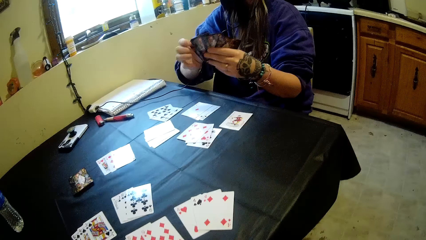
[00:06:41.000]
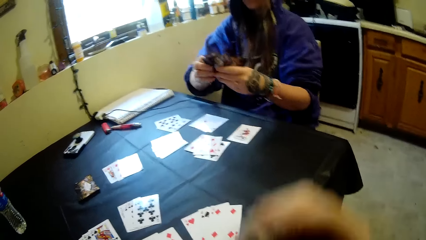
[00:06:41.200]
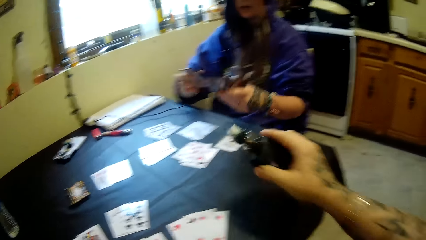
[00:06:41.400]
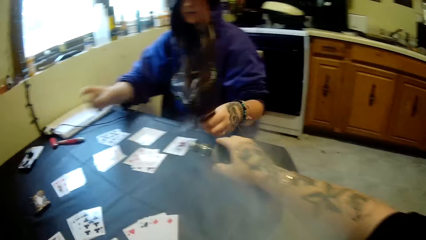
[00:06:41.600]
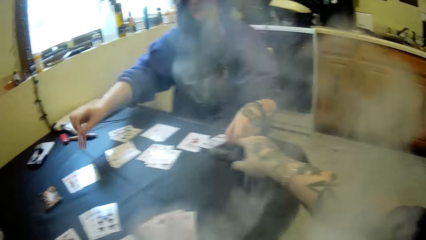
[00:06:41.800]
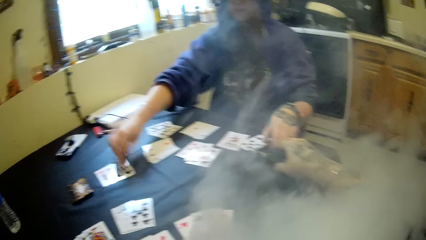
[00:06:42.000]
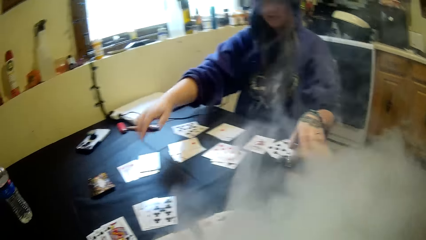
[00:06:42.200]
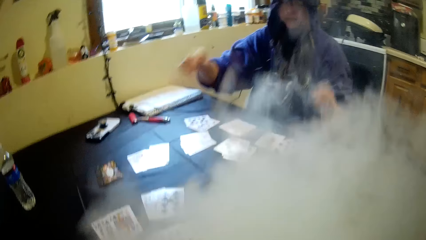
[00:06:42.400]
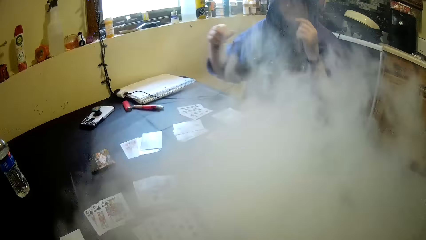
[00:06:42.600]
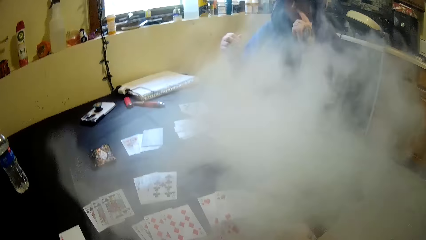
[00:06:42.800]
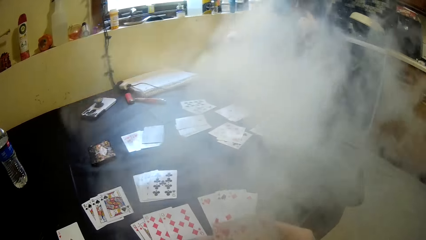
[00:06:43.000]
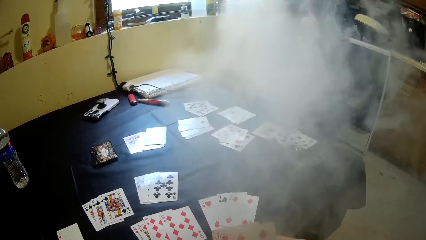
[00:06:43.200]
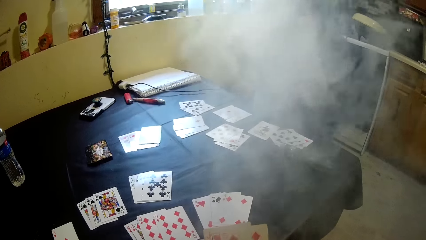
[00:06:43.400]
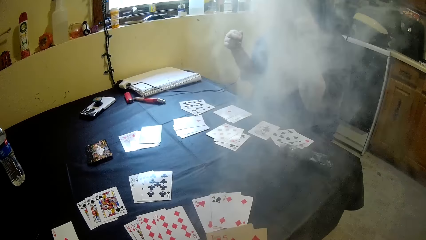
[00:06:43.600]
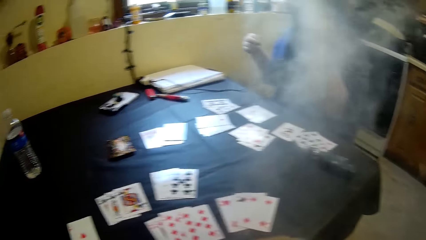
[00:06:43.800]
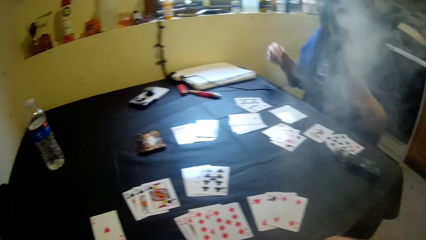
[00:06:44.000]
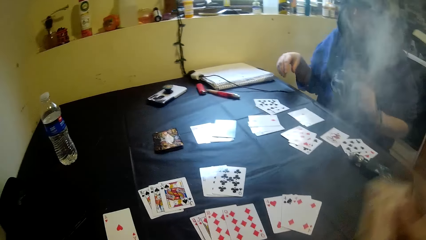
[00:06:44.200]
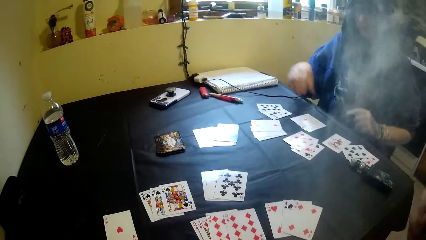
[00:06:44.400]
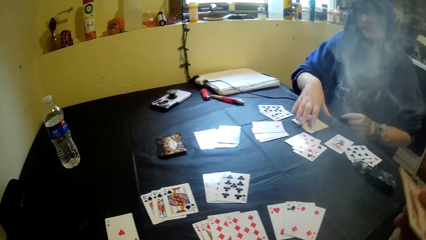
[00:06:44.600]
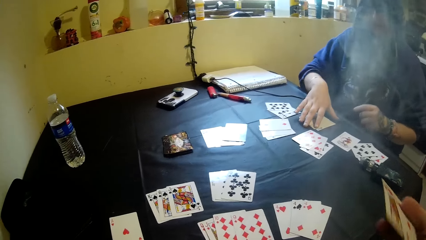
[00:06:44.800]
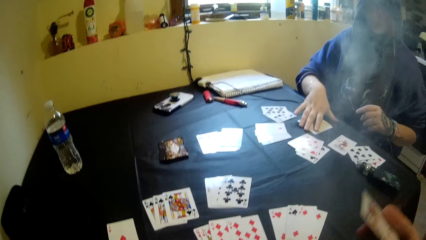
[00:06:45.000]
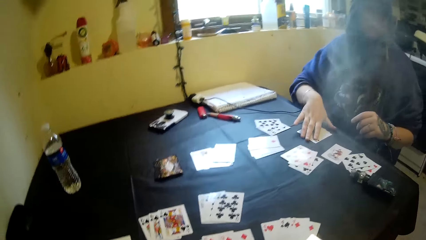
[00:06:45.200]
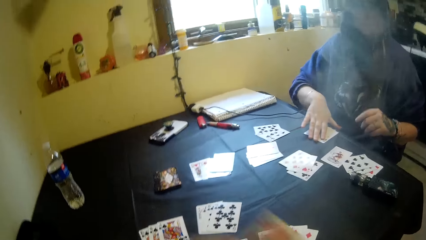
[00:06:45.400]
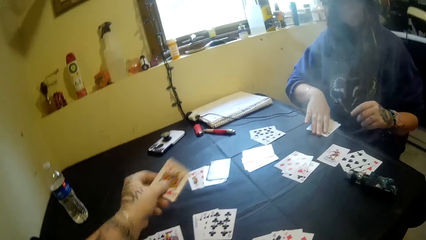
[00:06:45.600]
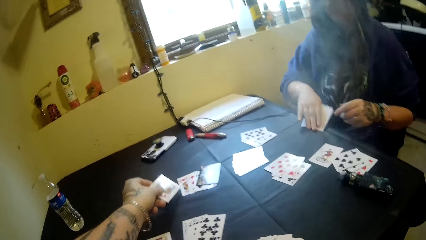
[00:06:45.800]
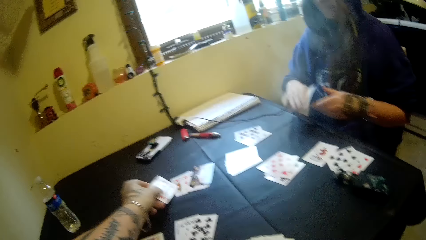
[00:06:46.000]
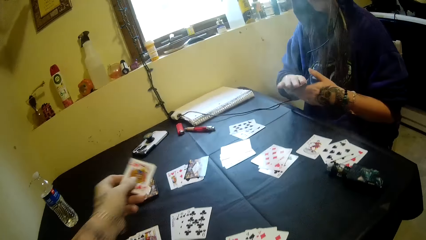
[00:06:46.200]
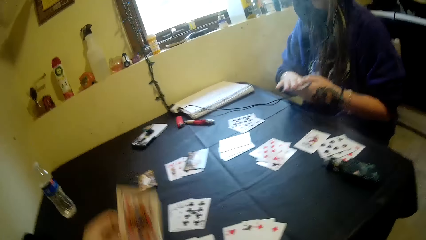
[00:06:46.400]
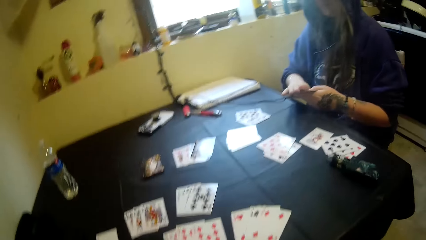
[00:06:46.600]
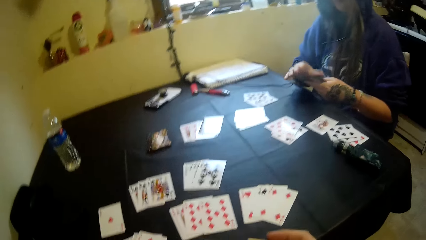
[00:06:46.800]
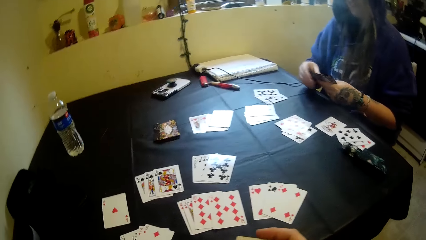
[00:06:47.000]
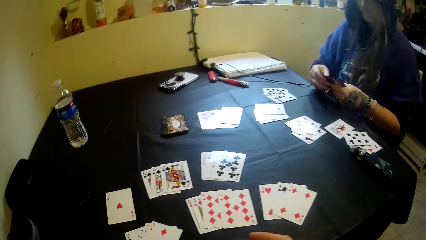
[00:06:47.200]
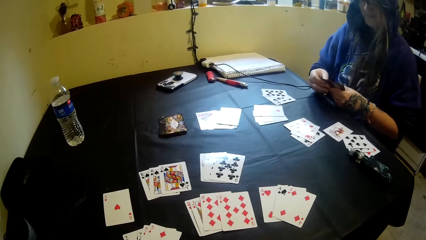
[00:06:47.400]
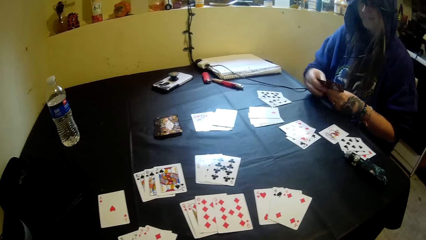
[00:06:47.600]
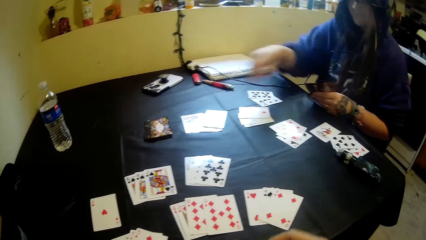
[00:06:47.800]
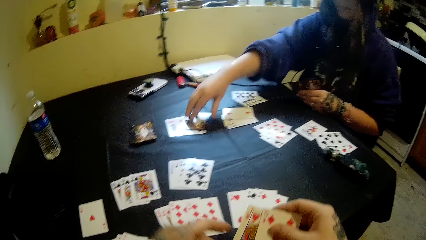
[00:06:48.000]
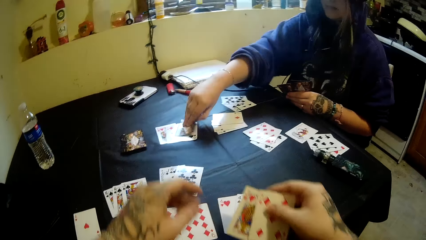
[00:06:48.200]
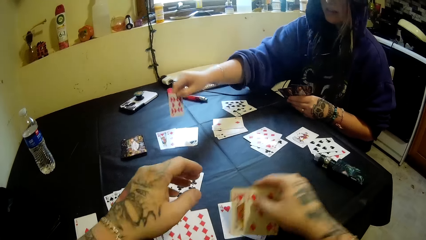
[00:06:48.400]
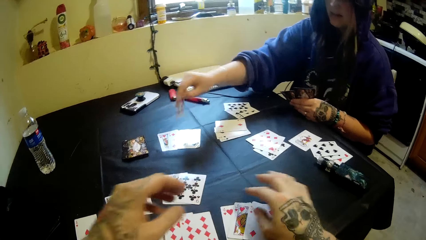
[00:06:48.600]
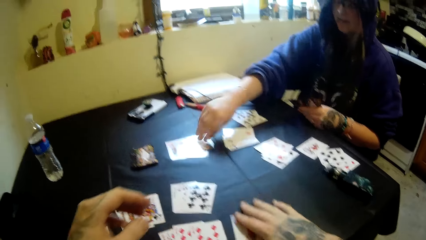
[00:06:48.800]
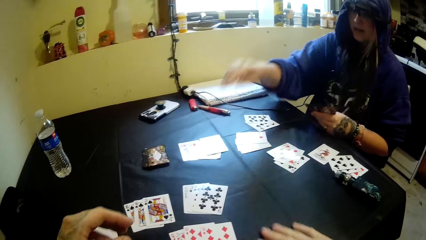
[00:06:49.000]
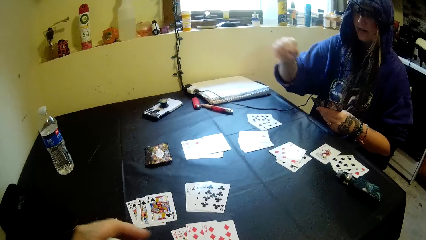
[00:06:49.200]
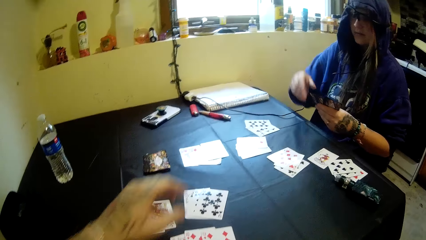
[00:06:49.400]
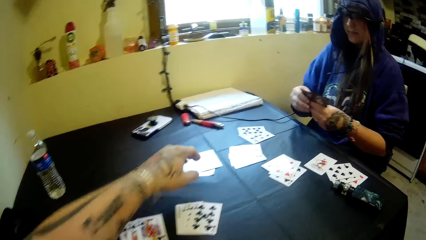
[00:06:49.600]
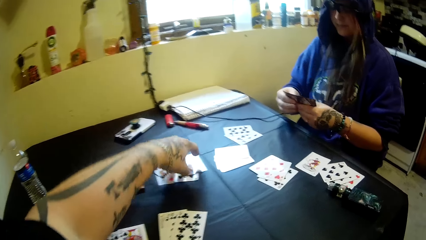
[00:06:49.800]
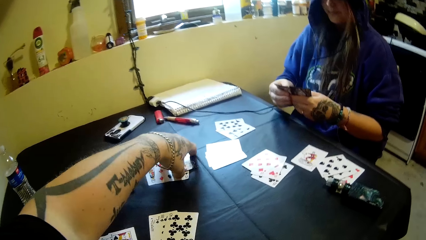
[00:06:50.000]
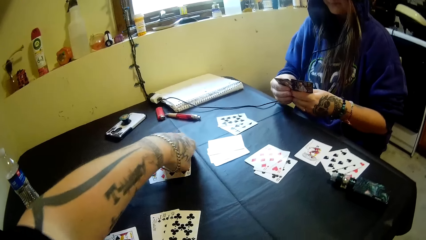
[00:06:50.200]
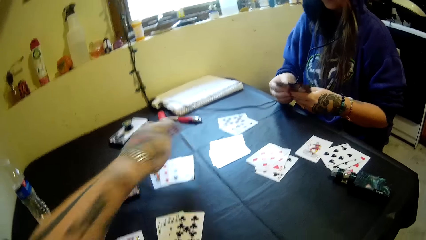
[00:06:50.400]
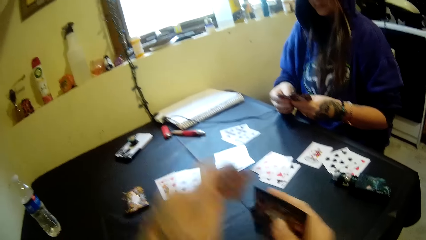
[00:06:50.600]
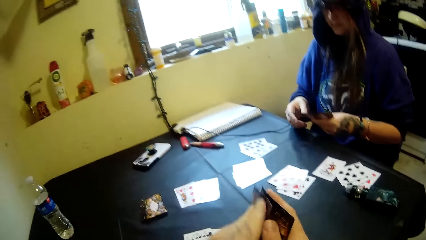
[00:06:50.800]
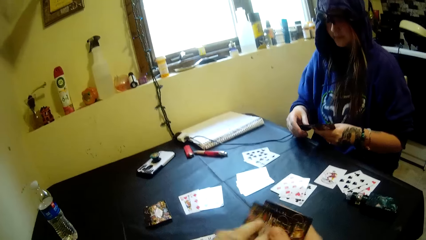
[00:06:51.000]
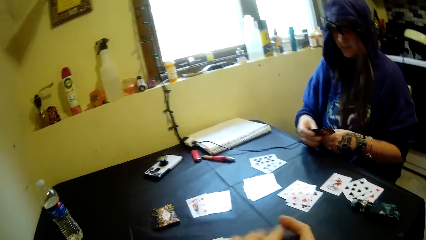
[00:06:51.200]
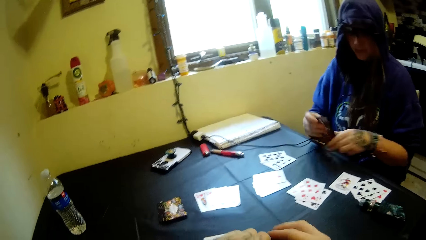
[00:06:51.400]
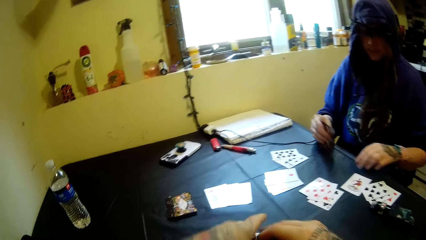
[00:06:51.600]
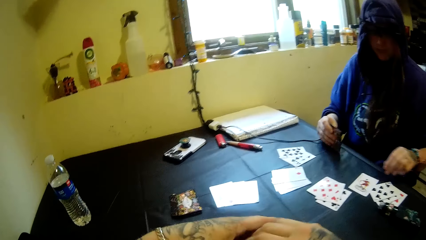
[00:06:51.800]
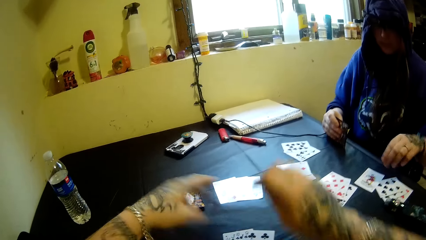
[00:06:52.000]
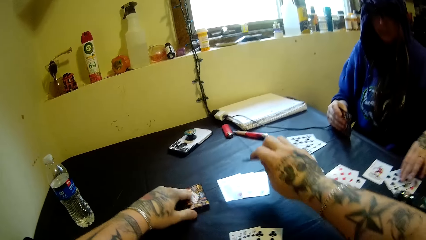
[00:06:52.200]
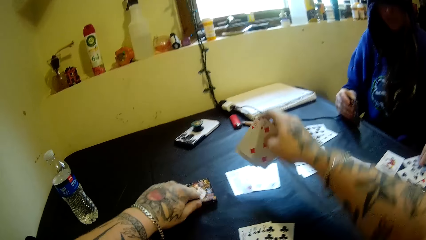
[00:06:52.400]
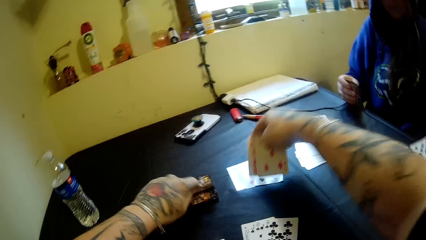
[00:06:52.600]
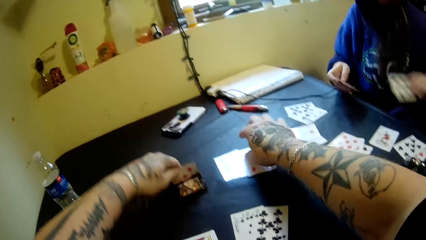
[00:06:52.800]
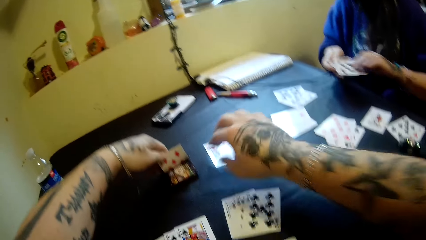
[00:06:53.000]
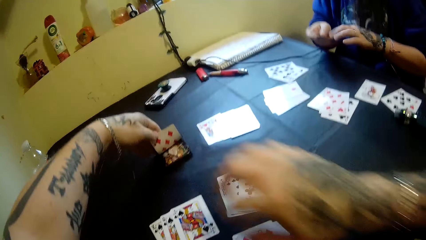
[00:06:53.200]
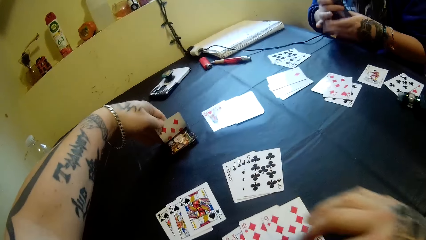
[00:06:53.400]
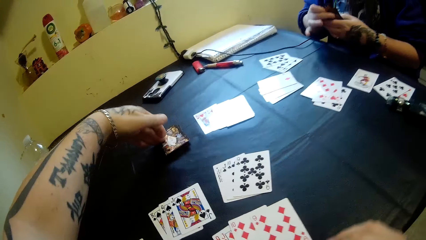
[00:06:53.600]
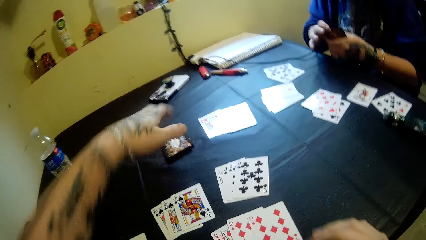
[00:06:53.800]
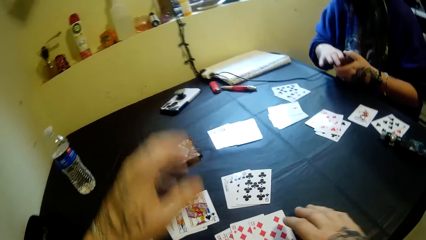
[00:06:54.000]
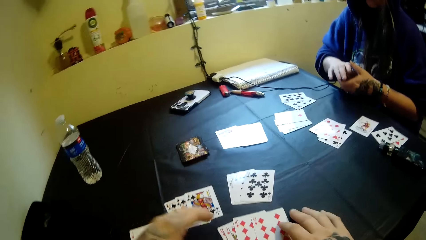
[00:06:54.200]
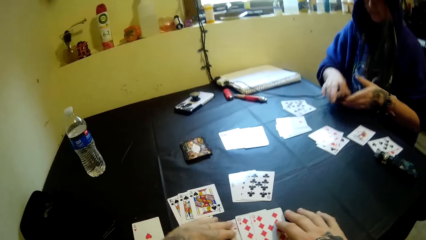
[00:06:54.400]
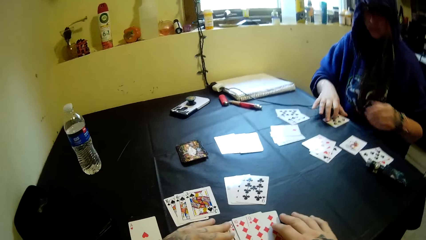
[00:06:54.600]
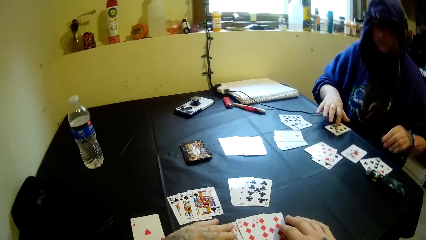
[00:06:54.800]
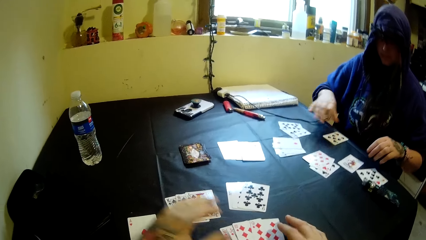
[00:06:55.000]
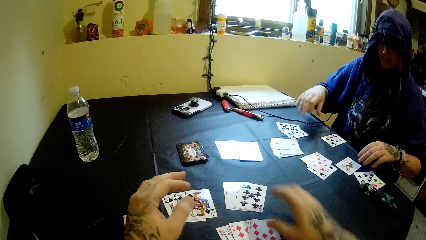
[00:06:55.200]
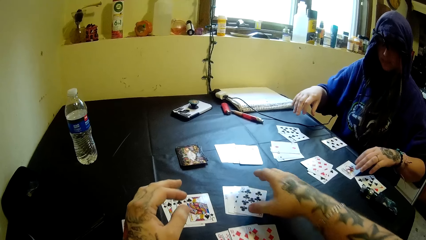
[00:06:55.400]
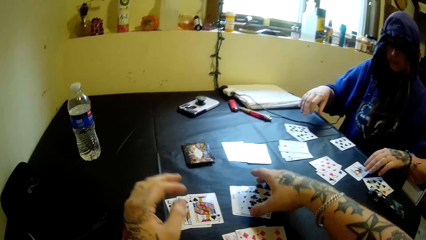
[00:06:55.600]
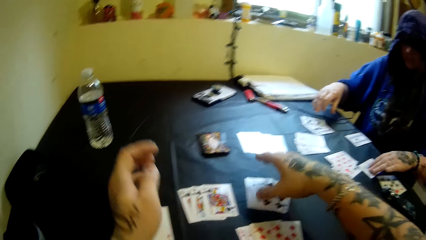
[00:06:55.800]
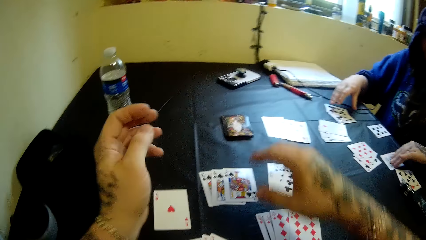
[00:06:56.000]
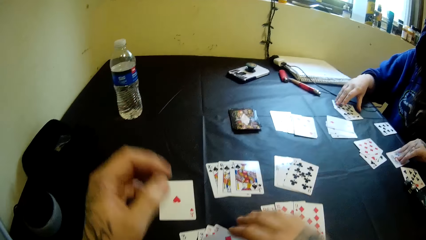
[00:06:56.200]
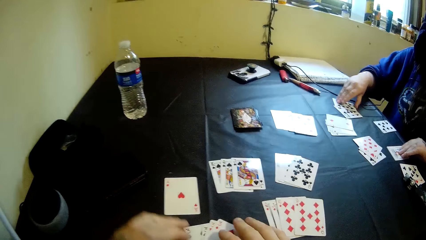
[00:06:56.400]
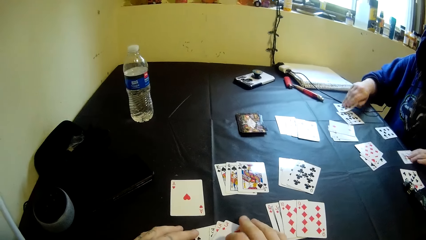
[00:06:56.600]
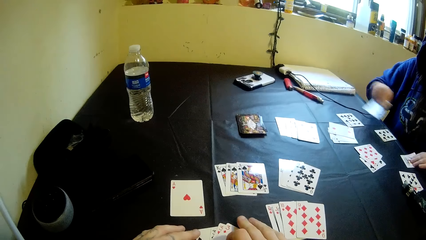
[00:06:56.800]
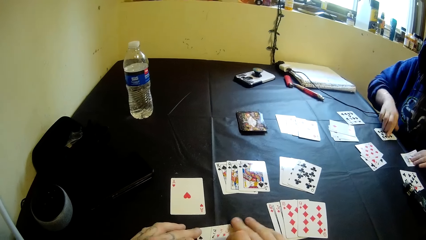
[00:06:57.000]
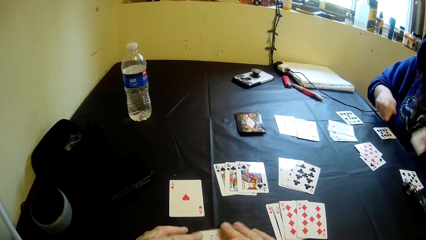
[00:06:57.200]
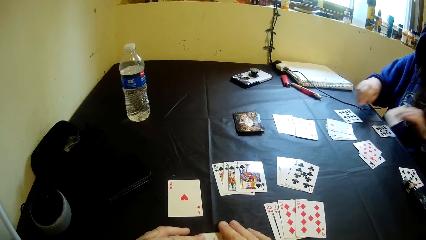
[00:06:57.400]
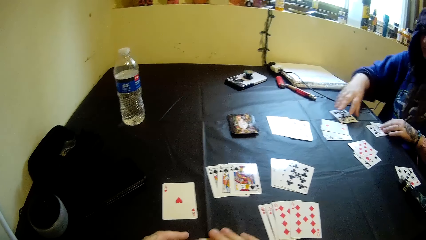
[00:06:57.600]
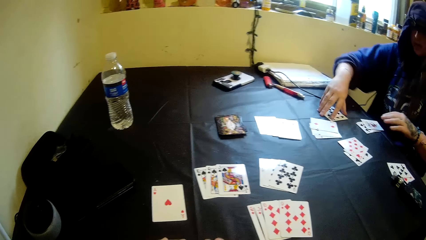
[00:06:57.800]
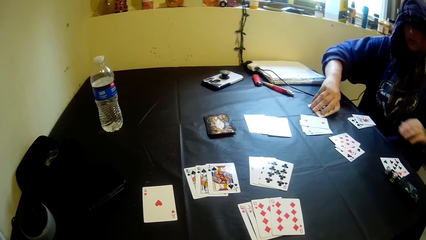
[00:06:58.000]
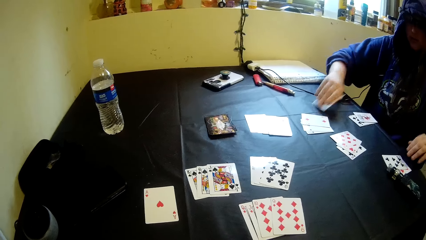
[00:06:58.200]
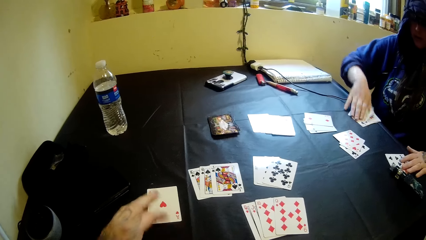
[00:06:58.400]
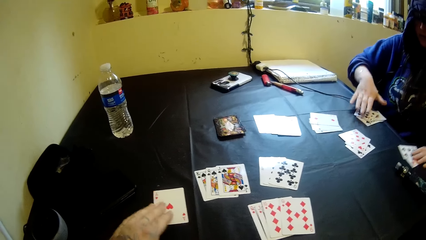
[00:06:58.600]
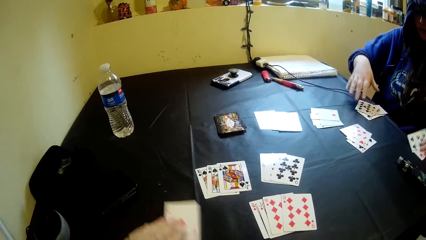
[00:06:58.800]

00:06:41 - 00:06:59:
The camera wearer smokes the shisha pipe and drops the shisha pipe back on the table with his right hand. The woman lays a card on the table and picks up a card. The camera wearer lays a card on the table. The woman picks up a card. The camera wearer puts some cards down. The woman puts the card down. The camera wearer picks up some cards with his right hand, picks up a card, puts the card on the right hand, and holds up the cards with his left hand. The woman picks up the cards with her left hand. The camera wearer lays the cards on his right hand down. The woman puts the cards on her right hand. The camera wearer holds the cards. The woman picks up a card, puts the card down, and picks up a card with her left hand.
